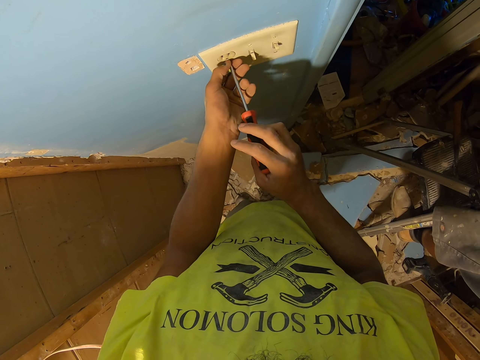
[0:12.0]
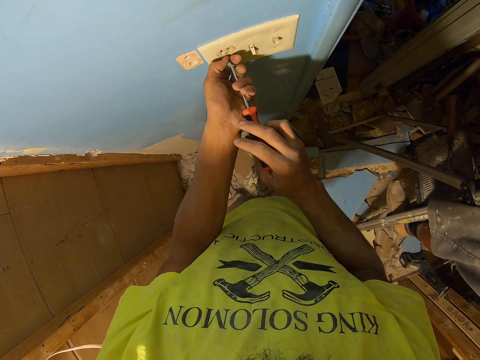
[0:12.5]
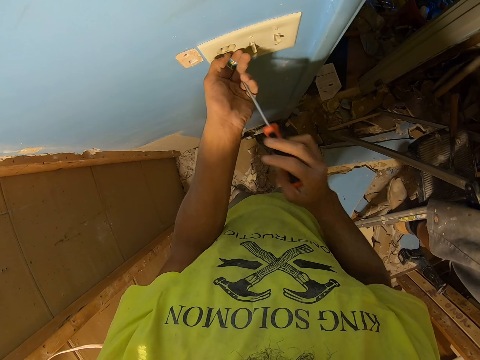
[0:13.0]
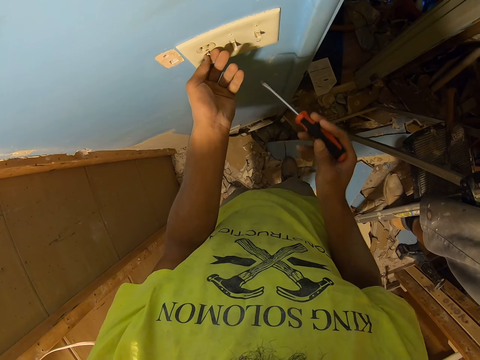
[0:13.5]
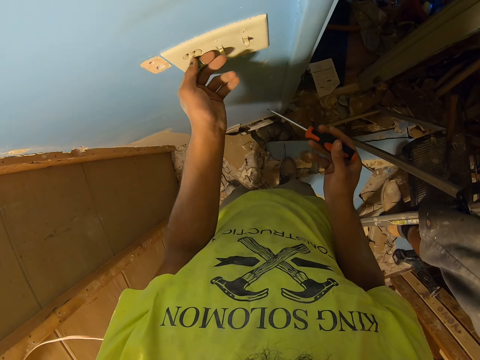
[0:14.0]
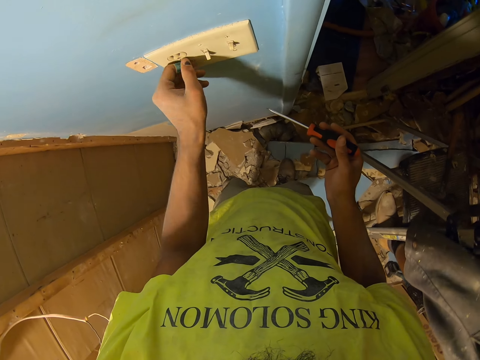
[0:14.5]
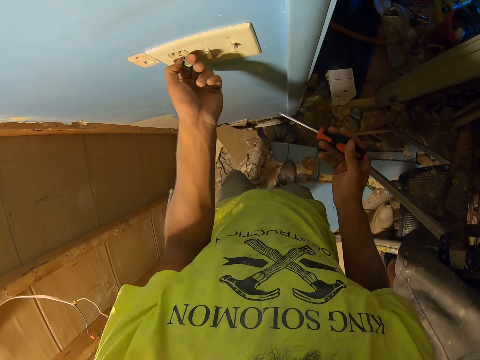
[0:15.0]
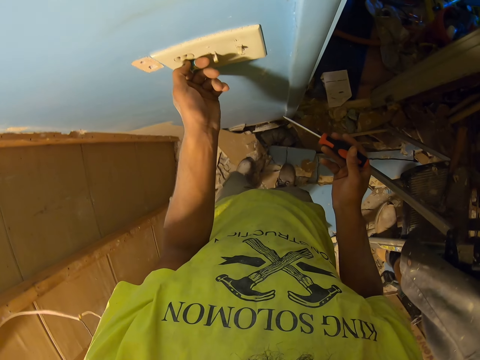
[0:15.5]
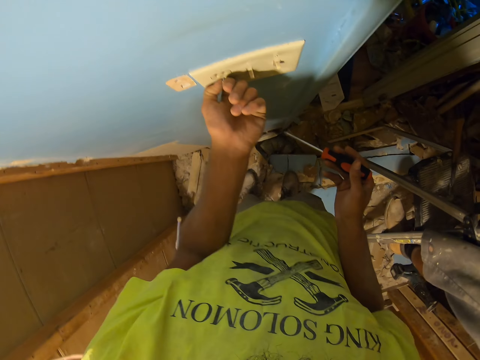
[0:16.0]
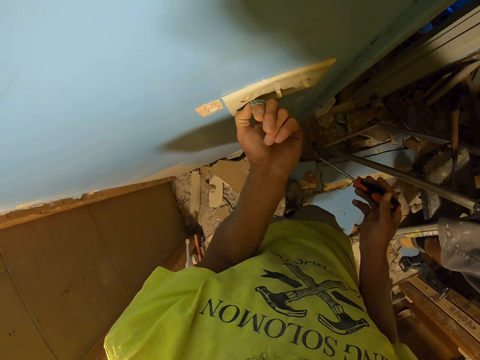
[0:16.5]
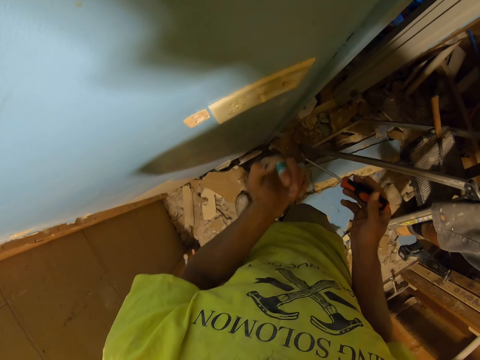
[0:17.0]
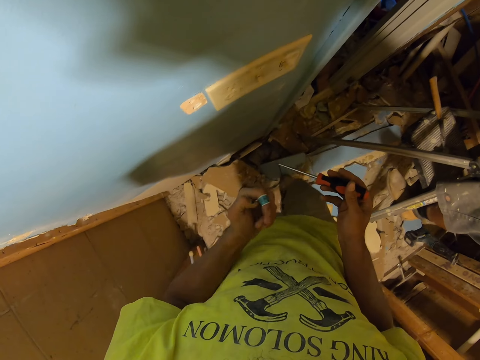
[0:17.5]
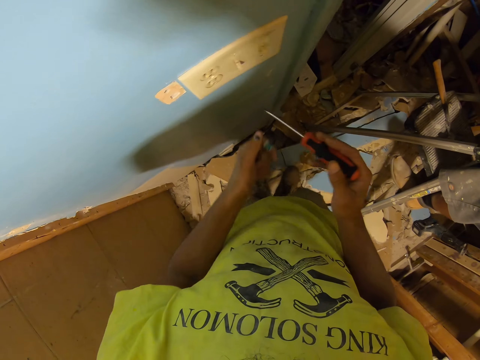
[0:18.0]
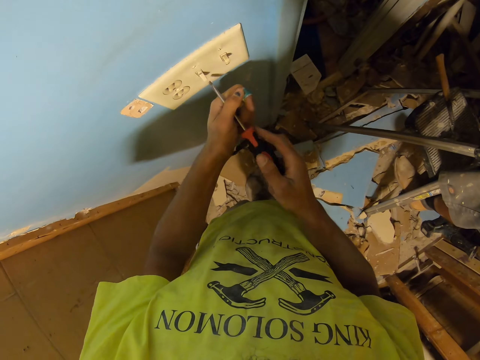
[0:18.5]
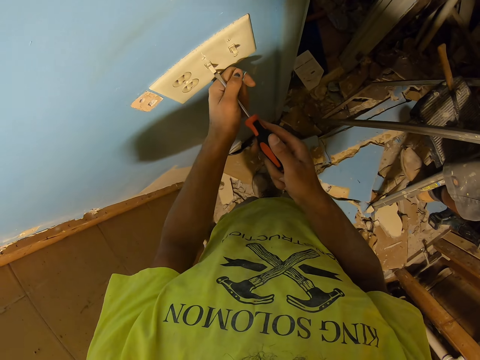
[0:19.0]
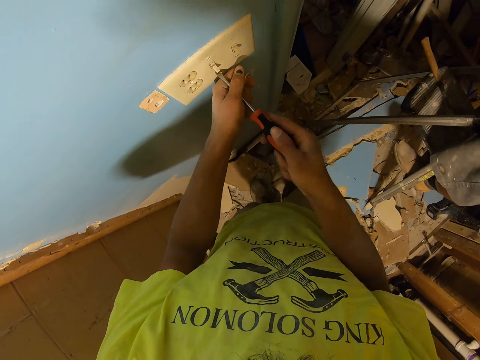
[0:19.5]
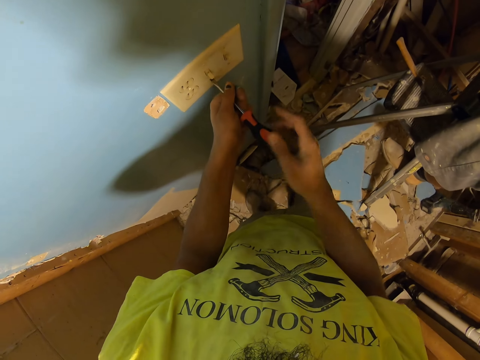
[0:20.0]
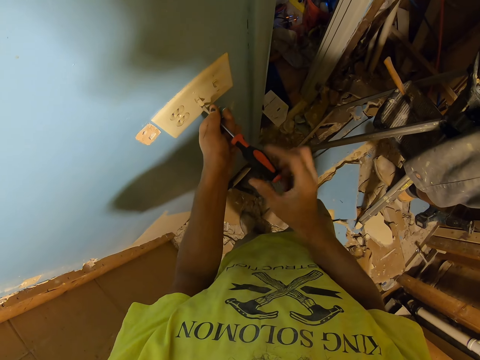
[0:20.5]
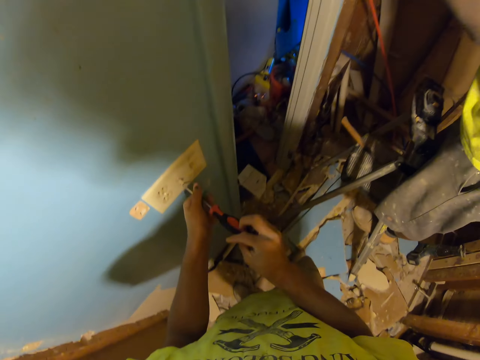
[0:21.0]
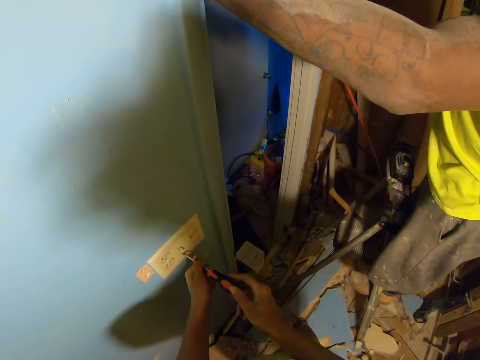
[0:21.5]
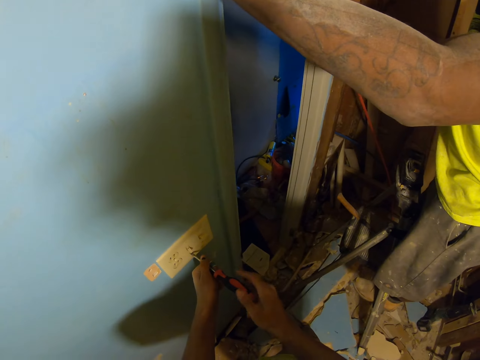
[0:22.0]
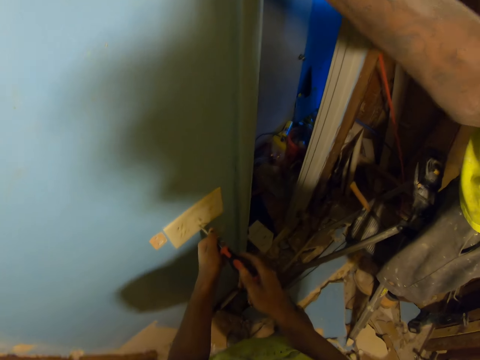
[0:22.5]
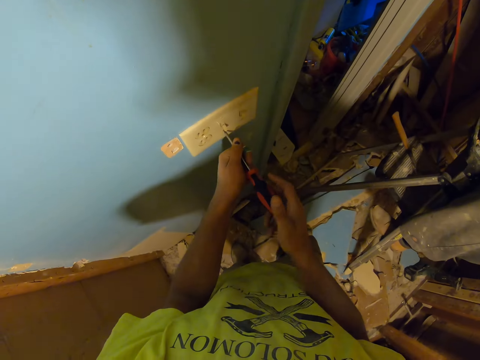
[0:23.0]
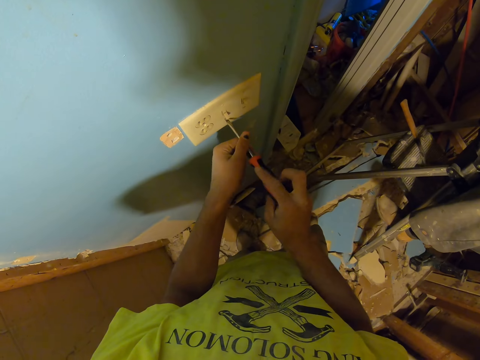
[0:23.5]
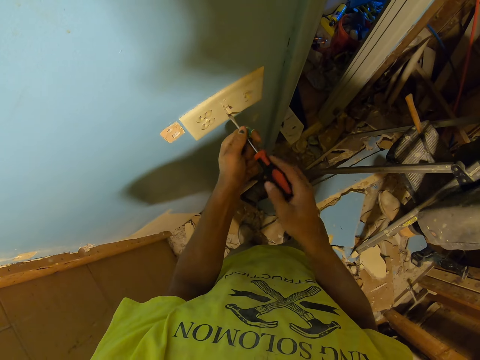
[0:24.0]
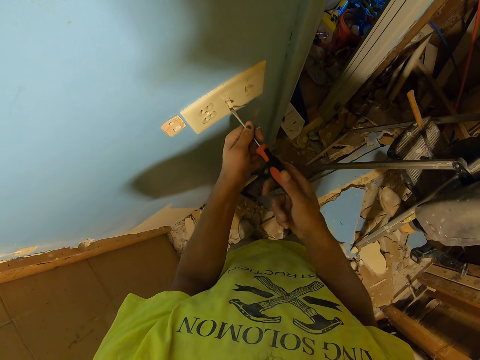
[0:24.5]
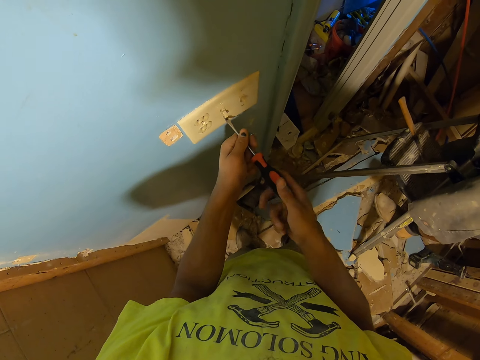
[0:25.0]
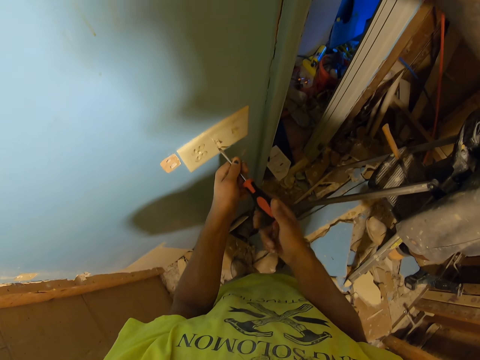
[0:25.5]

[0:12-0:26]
The camera wearer removes the screw. They loosen the screw.

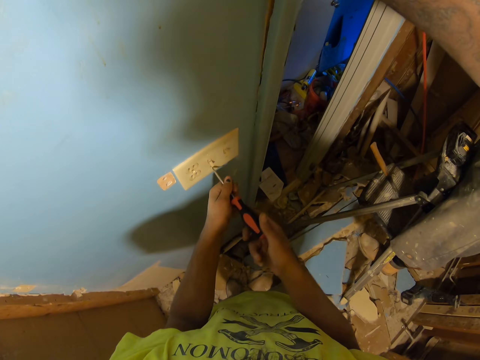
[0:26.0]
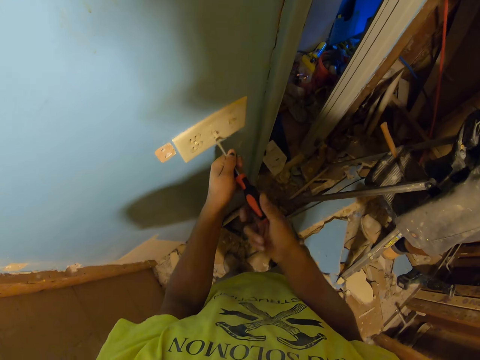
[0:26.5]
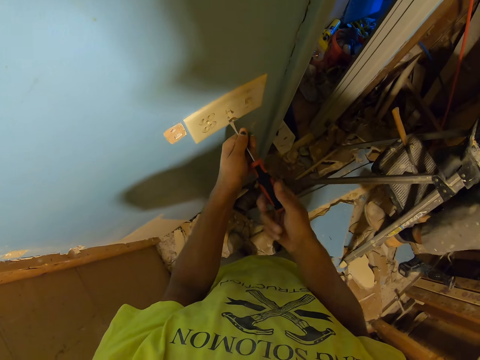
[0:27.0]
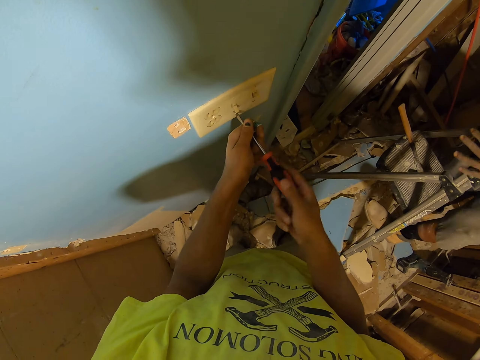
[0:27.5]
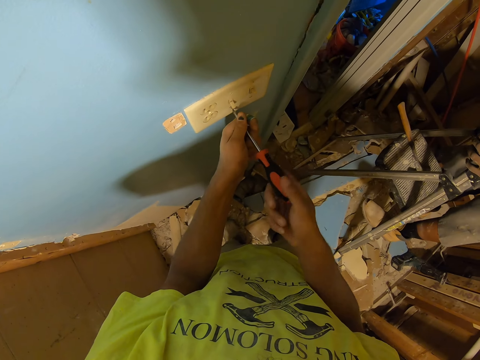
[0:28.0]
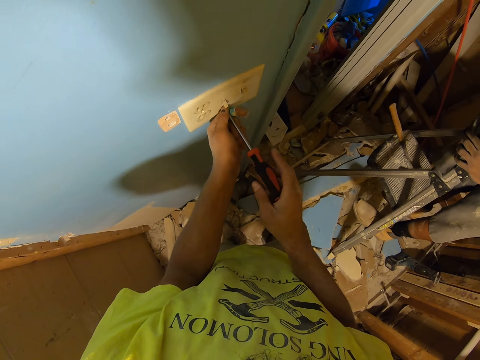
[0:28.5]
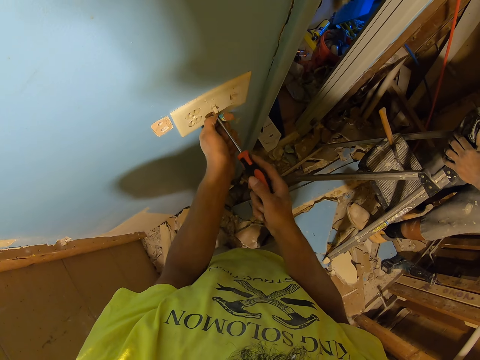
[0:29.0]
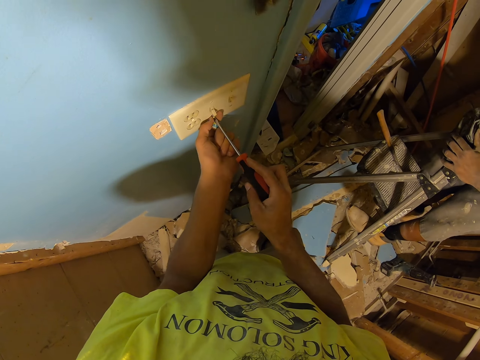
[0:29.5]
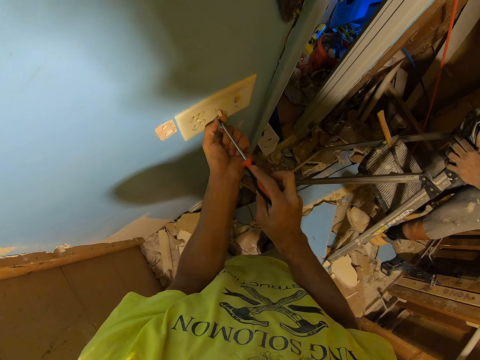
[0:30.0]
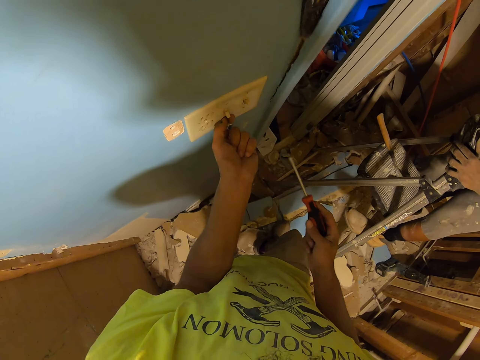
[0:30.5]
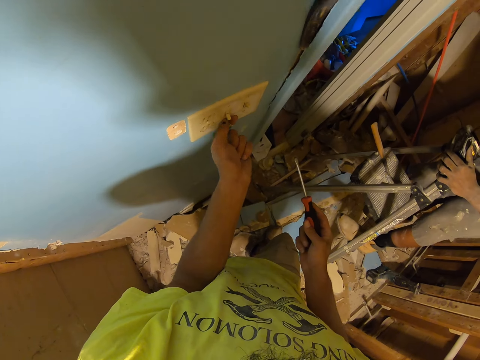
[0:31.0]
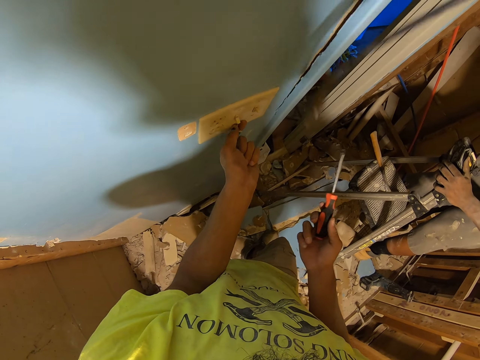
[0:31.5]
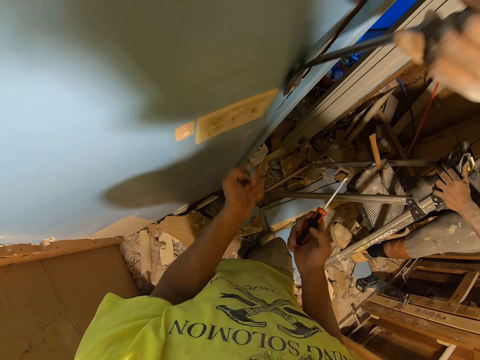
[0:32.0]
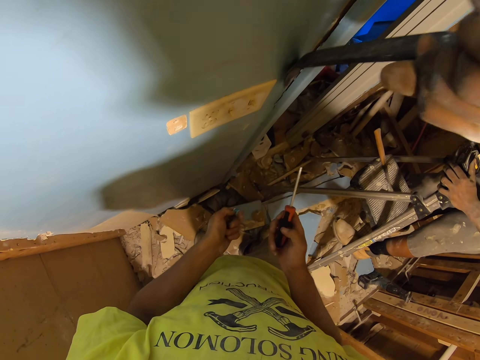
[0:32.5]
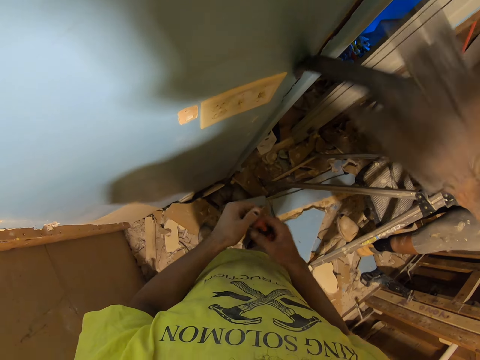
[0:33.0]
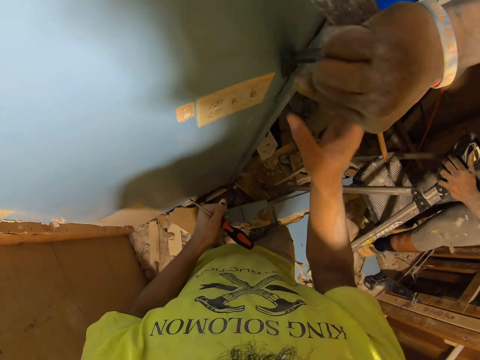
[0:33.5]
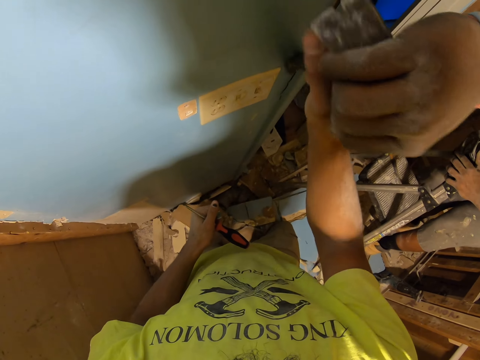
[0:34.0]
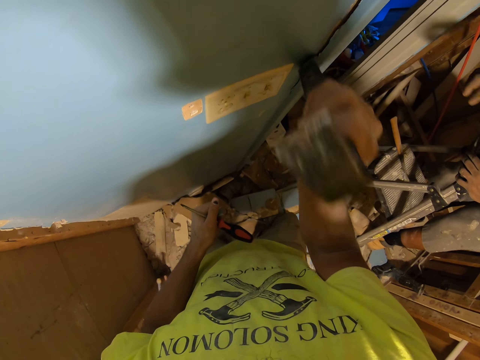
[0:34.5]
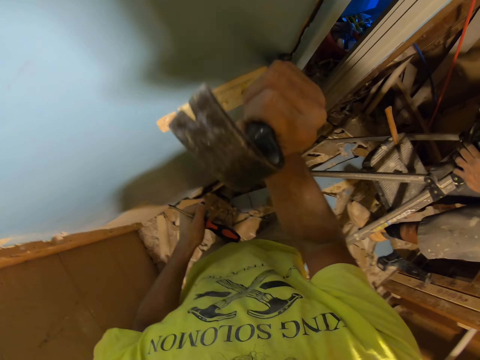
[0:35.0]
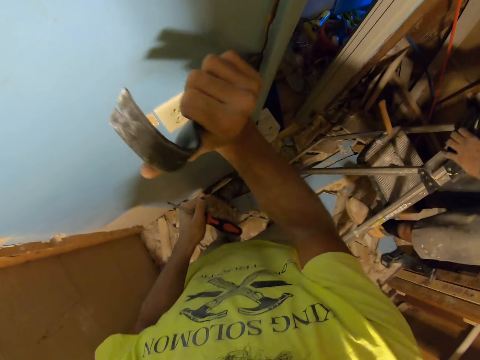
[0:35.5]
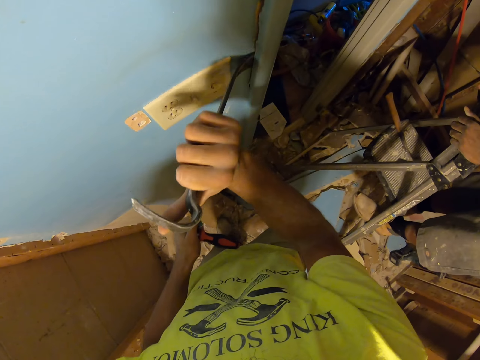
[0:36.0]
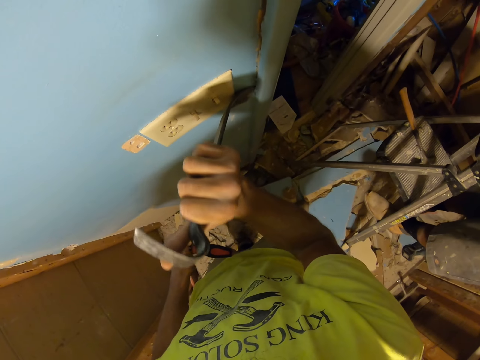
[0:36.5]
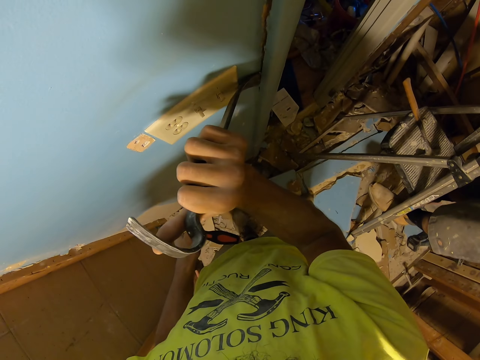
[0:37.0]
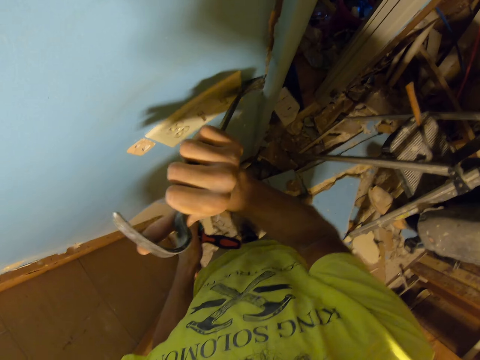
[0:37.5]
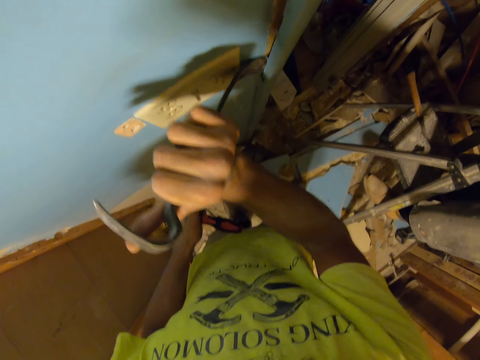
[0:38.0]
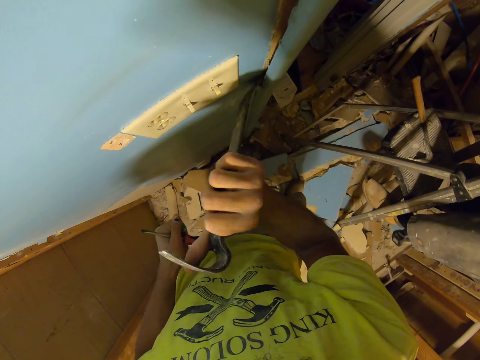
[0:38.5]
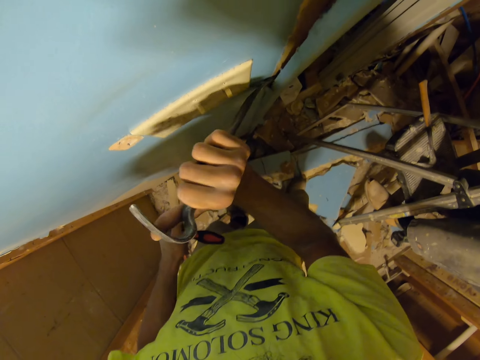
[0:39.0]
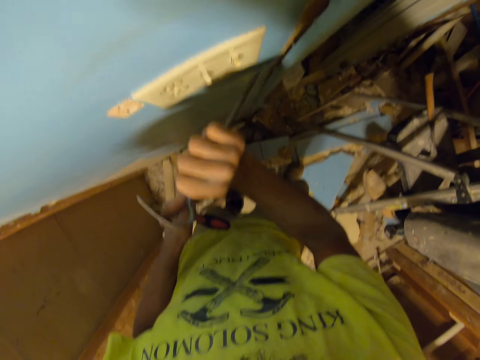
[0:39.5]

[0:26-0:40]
The camera wearer removes the screw. A man removes the wood. The camera wearer picks up the crow bar. They remove the door wood using a cat's paw.
